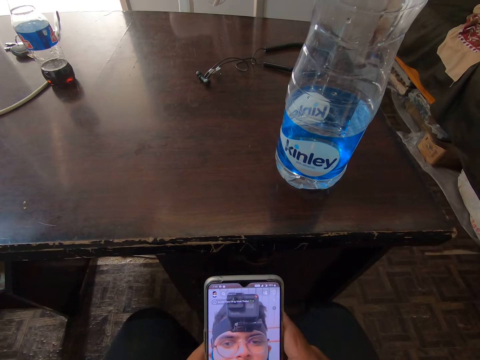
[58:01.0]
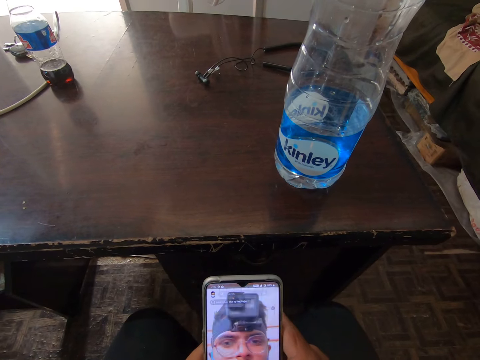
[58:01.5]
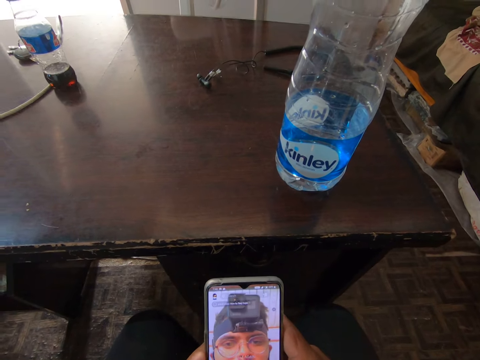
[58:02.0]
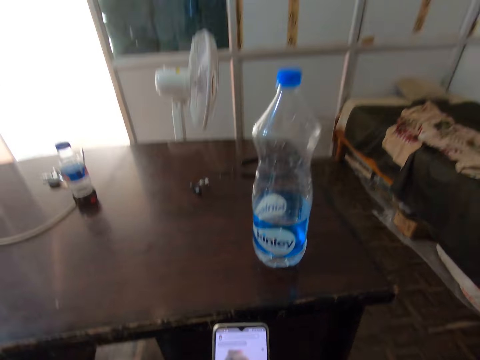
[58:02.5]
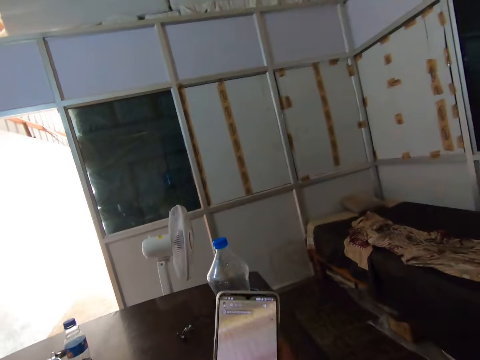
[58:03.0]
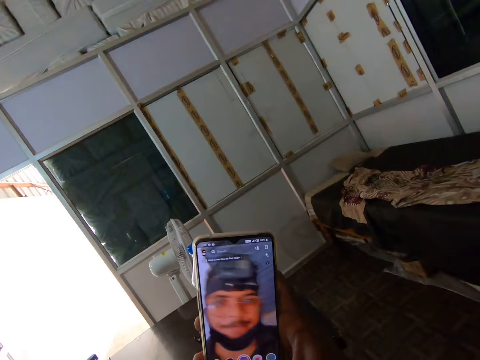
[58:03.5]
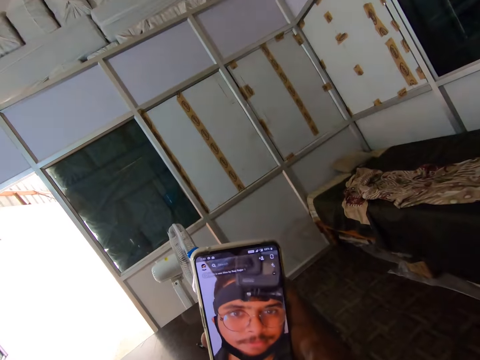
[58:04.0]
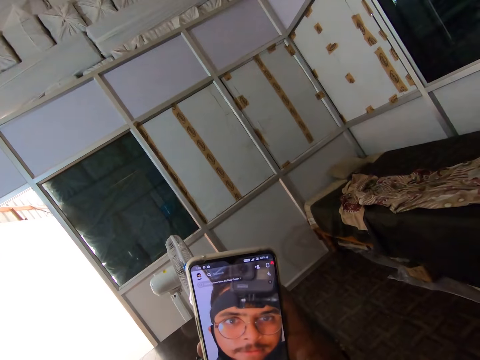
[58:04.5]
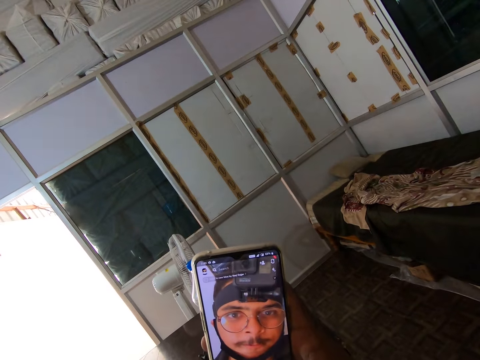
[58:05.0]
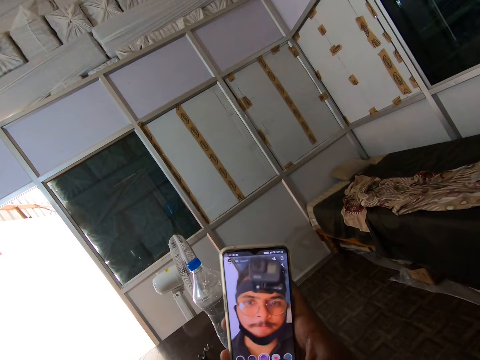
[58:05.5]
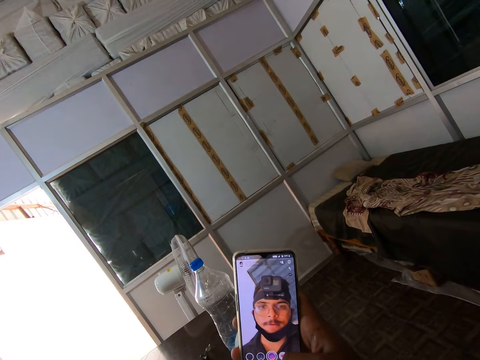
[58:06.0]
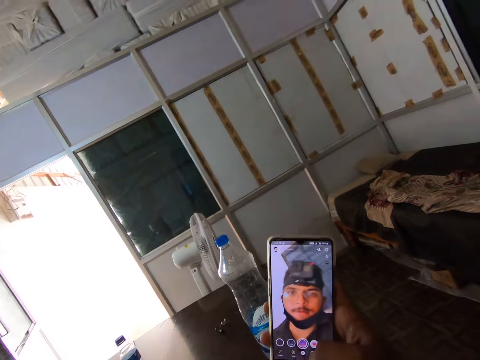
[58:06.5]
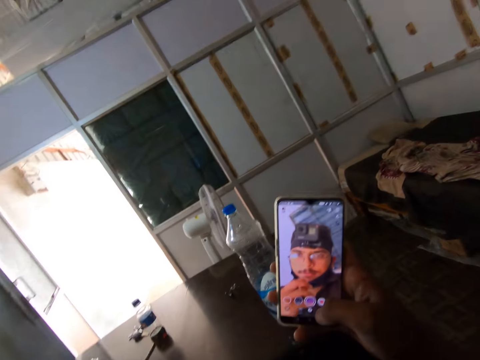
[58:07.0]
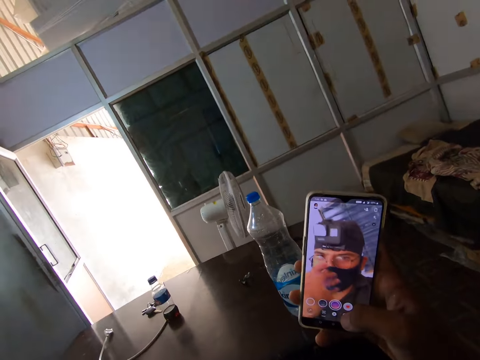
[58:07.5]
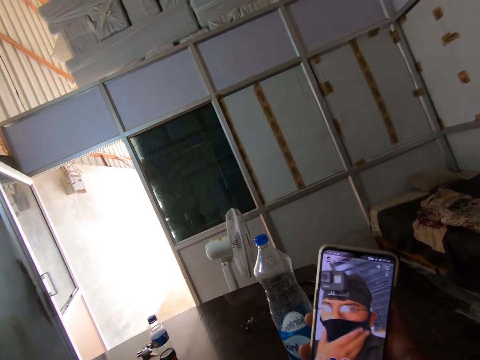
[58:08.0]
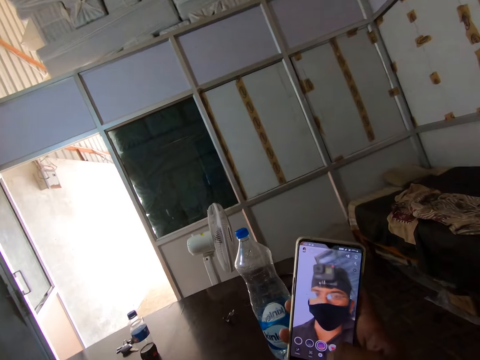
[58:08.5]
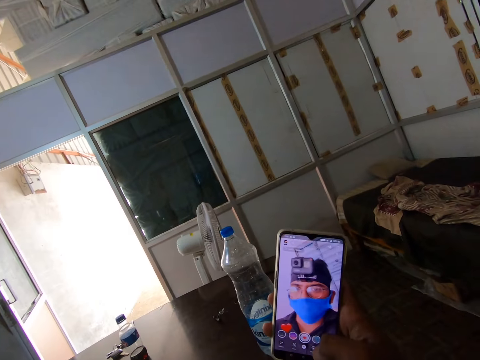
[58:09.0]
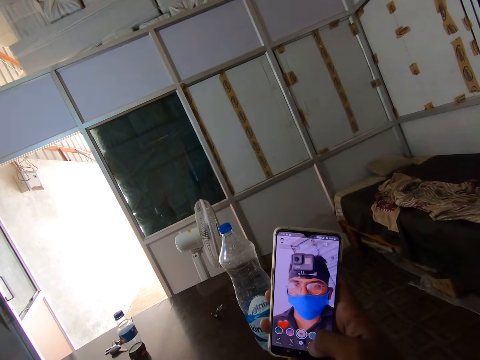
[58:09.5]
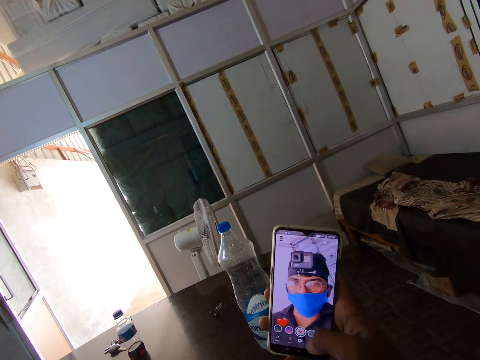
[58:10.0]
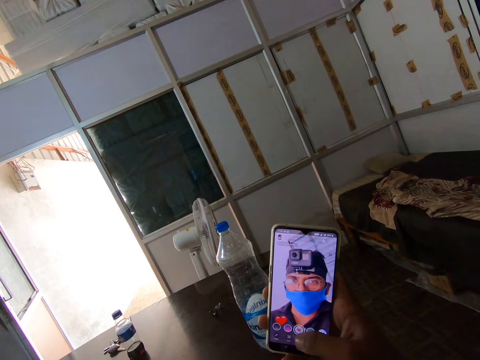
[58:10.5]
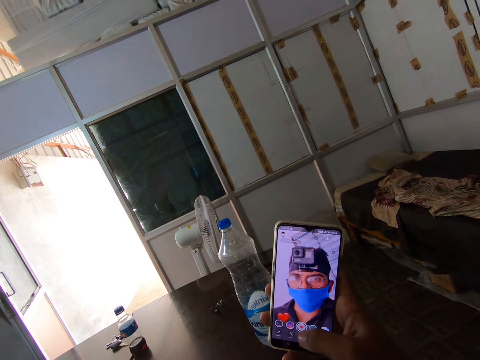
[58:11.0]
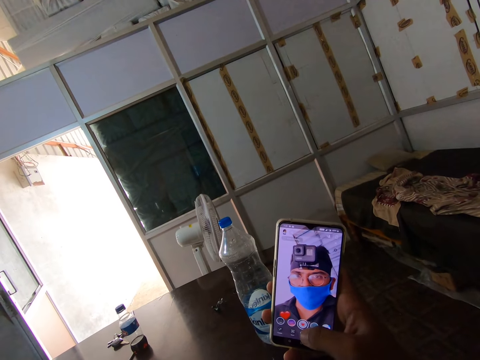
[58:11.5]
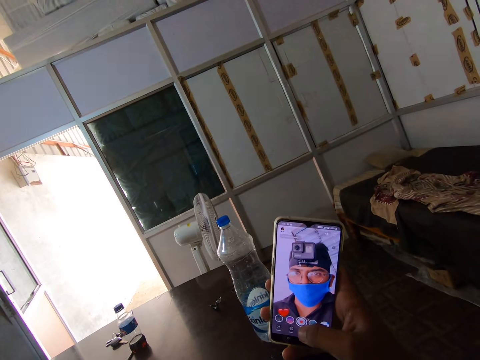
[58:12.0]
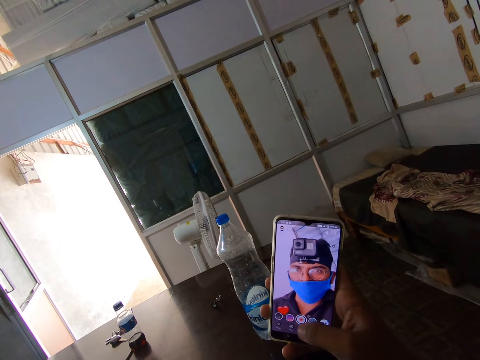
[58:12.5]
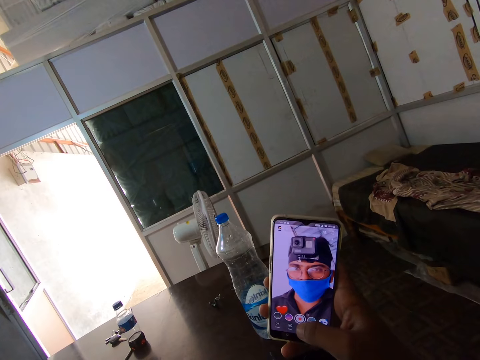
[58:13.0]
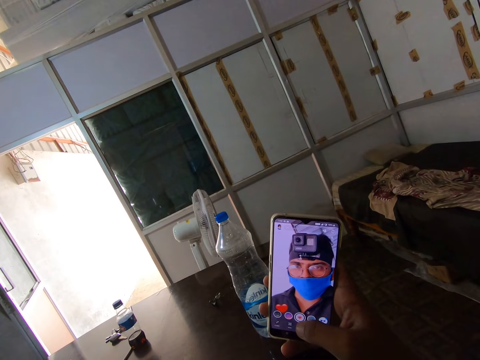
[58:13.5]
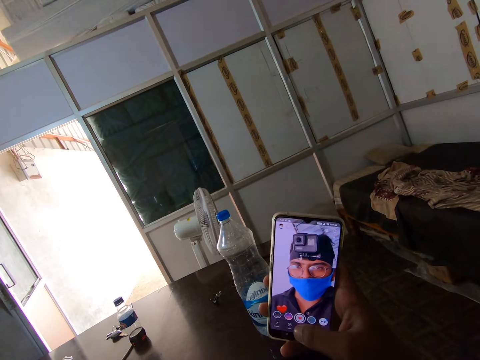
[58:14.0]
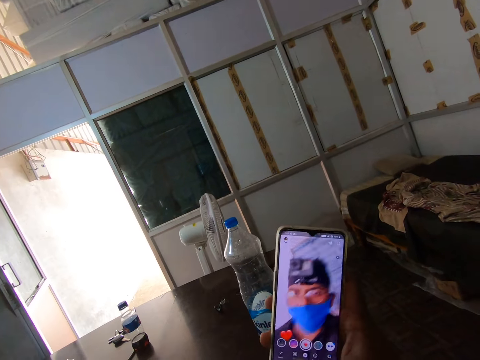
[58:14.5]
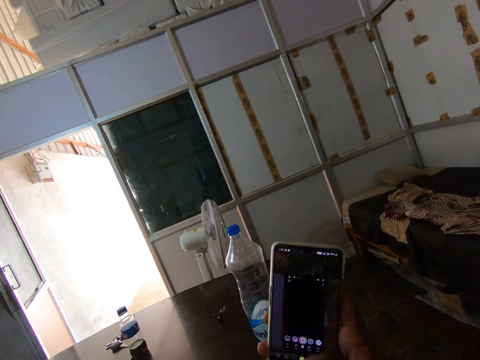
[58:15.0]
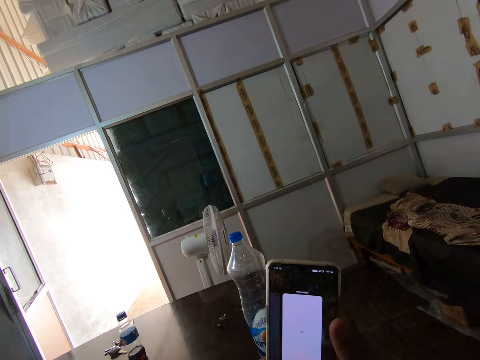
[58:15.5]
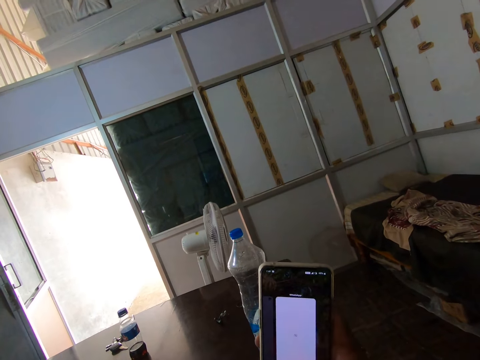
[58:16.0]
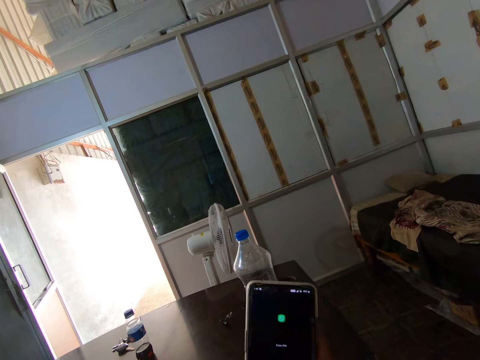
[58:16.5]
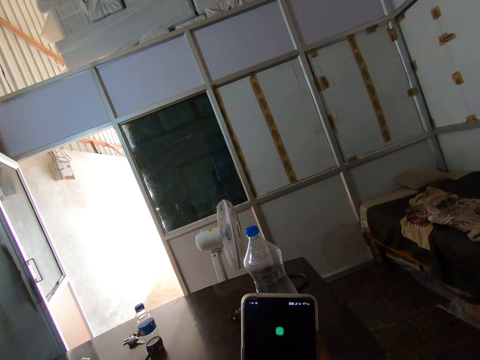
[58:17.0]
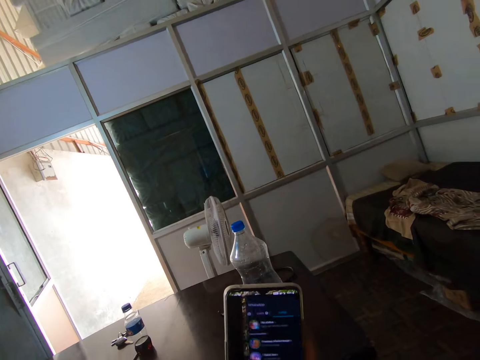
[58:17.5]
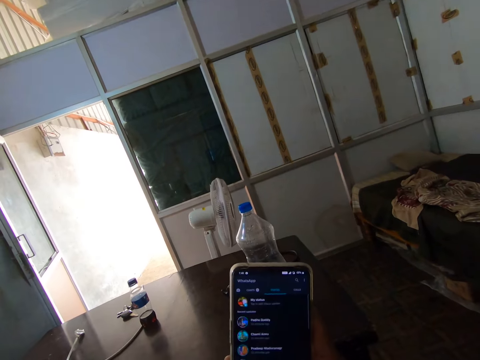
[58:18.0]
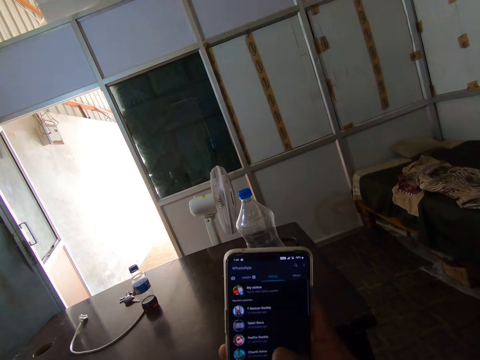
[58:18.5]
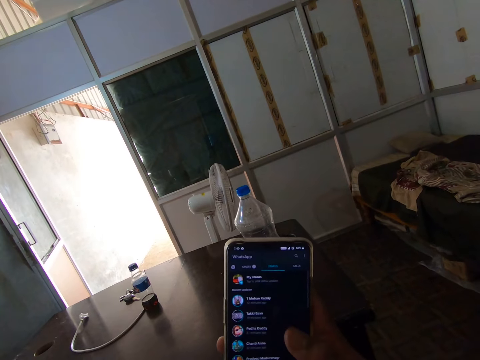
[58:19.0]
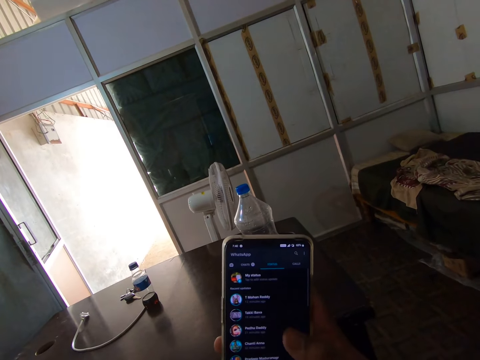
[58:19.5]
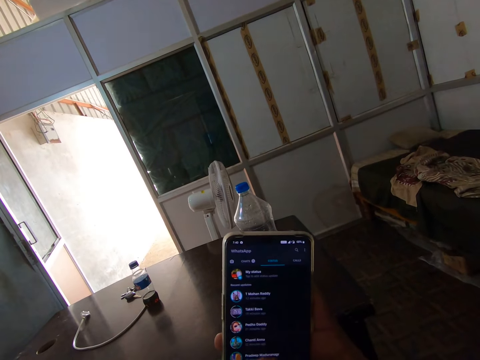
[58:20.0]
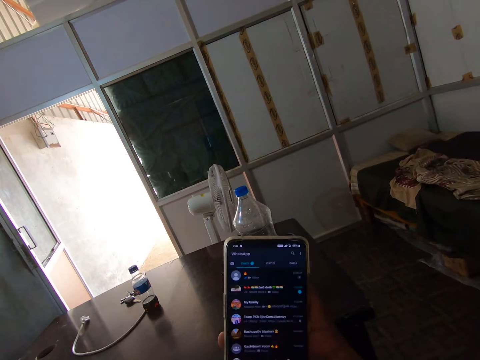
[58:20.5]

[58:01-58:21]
The camera wearer holds the phone with his right hand. He takes a video. He adjusts a facemask on his face with his left hand. He operates the phone with his right hand. He scrolls the phone.

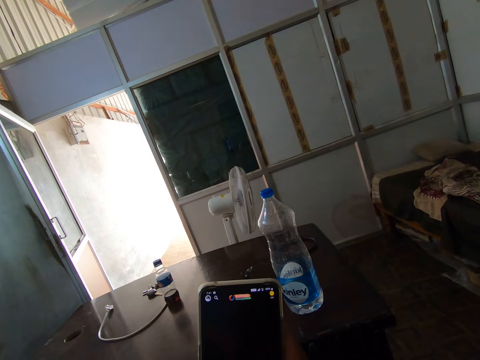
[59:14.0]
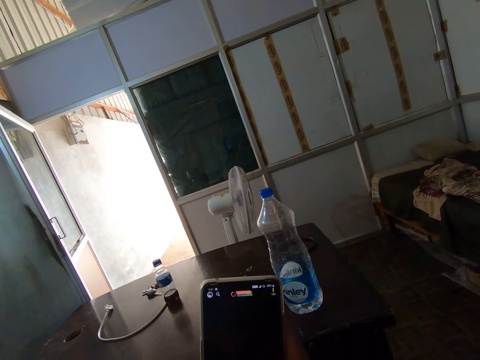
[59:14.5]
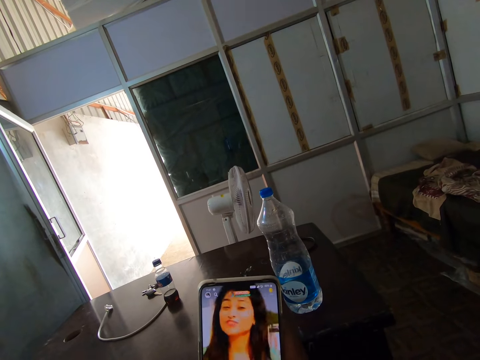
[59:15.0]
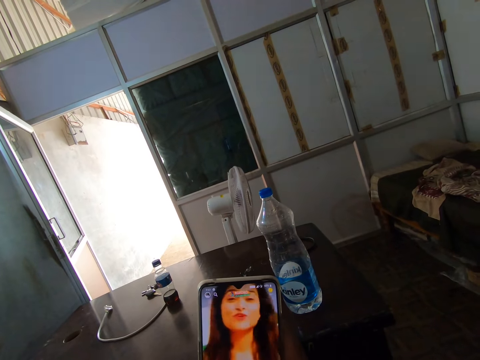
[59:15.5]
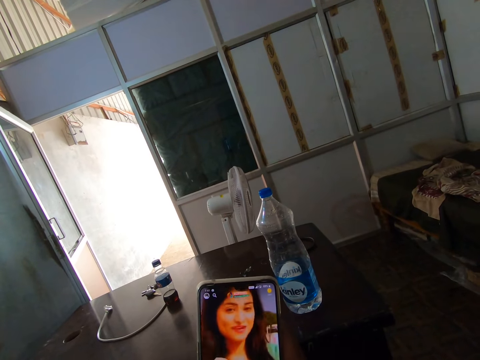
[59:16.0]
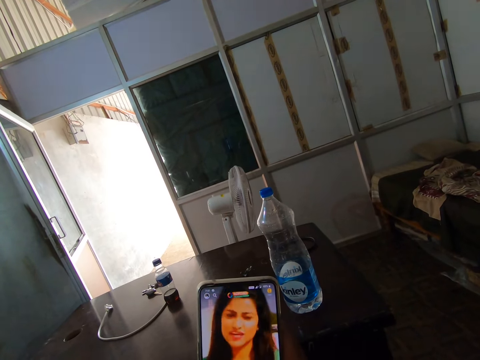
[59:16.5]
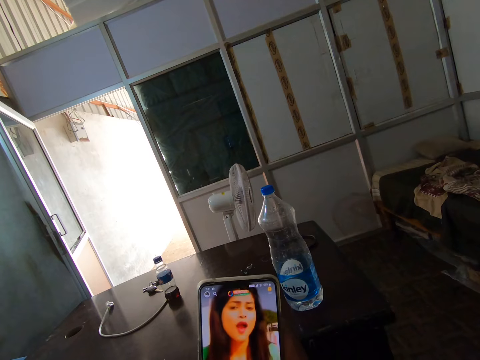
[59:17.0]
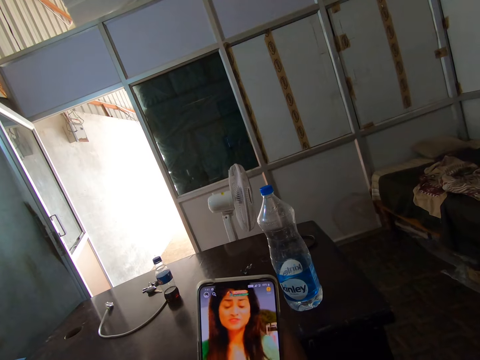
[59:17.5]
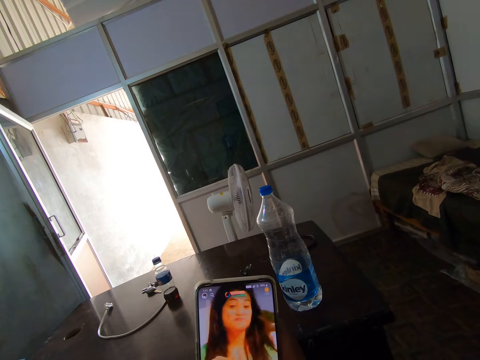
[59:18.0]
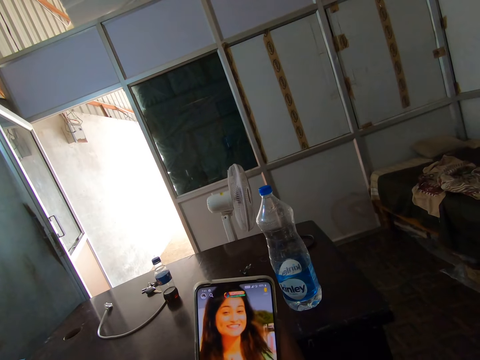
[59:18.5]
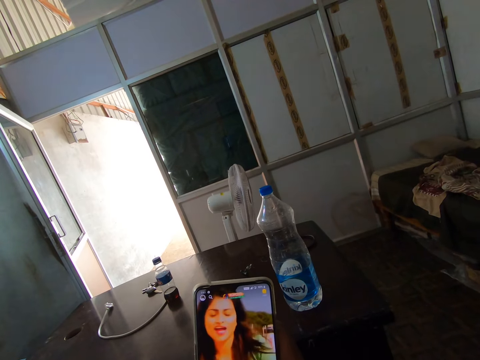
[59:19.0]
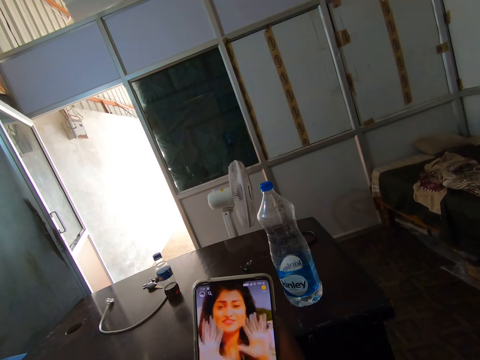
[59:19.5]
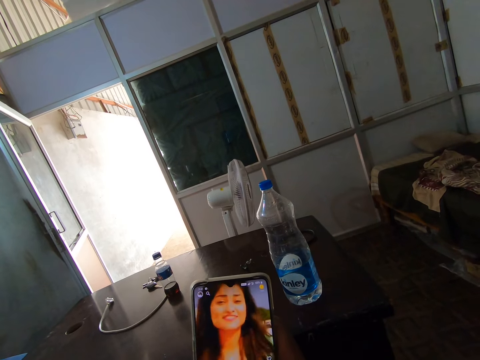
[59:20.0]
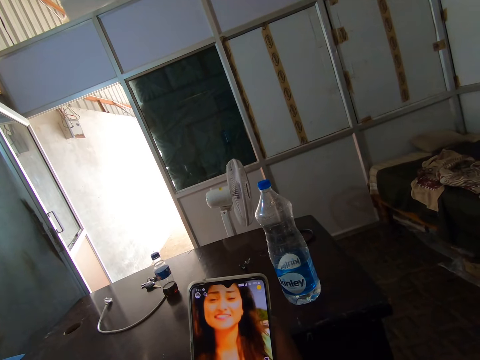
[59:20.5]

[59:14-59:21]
The camera wearer watches a video on the phone in his right hand.
